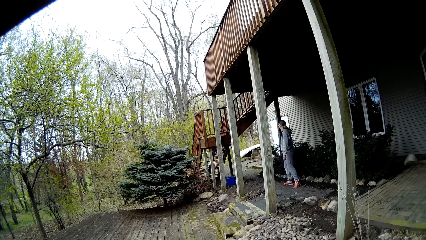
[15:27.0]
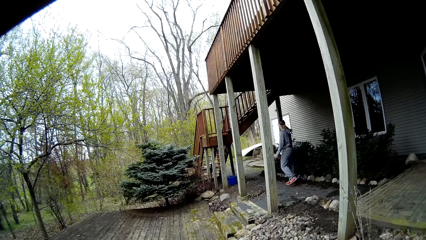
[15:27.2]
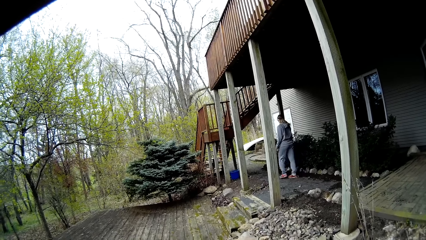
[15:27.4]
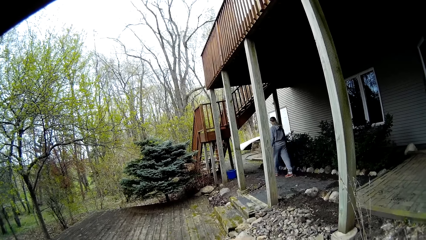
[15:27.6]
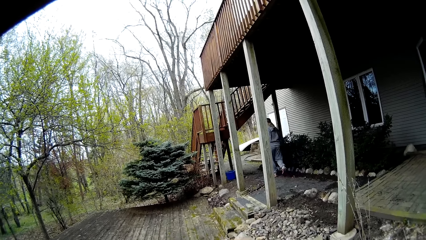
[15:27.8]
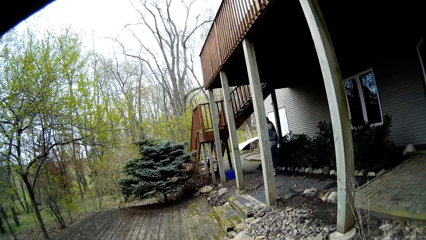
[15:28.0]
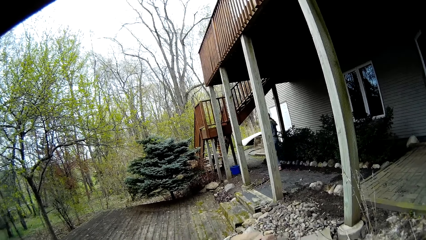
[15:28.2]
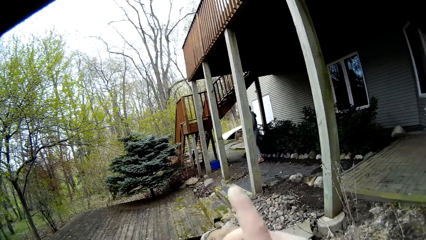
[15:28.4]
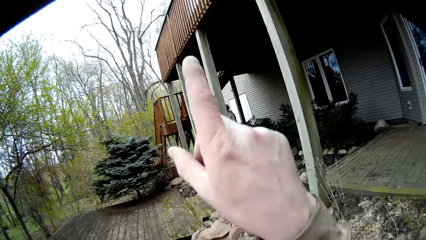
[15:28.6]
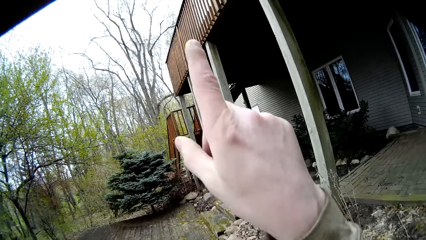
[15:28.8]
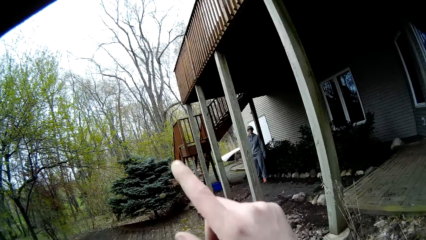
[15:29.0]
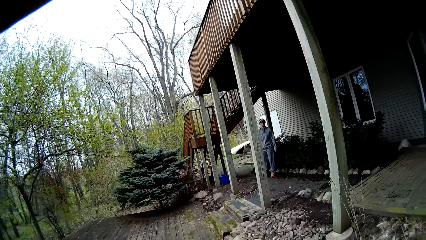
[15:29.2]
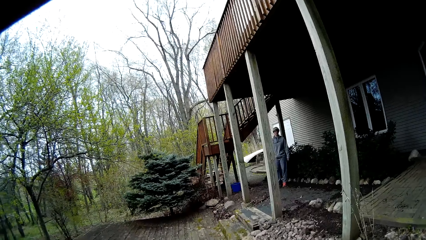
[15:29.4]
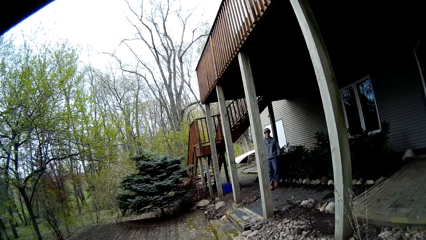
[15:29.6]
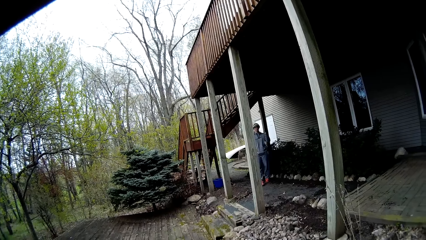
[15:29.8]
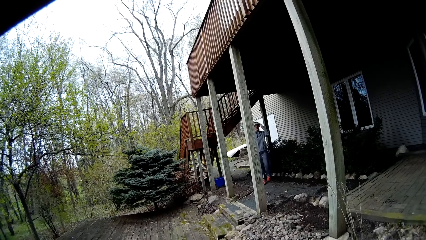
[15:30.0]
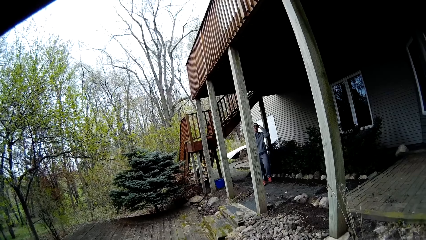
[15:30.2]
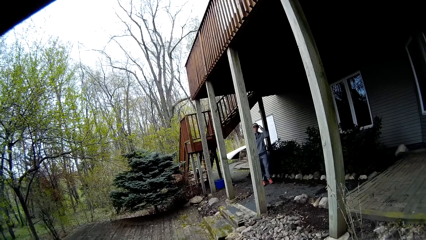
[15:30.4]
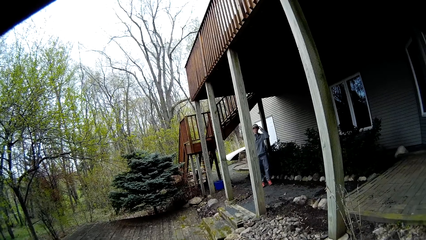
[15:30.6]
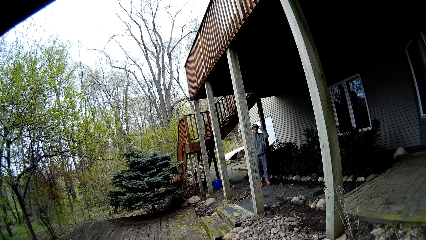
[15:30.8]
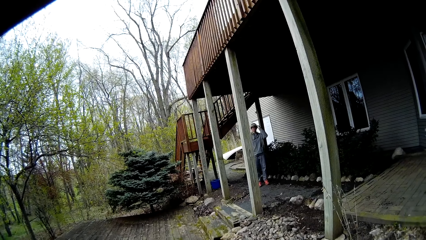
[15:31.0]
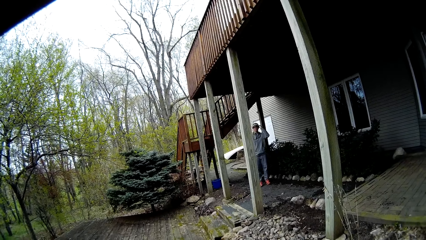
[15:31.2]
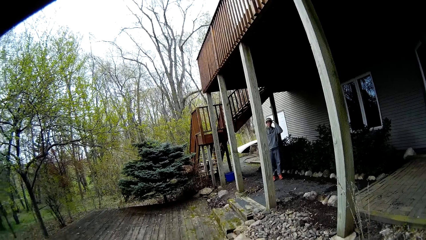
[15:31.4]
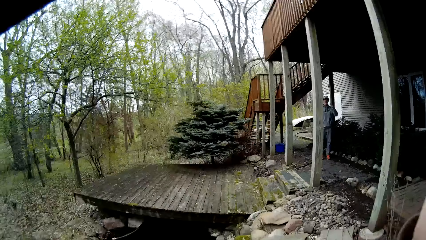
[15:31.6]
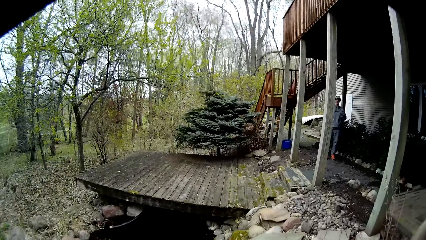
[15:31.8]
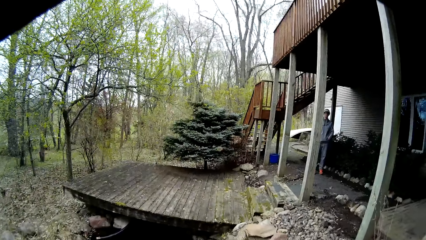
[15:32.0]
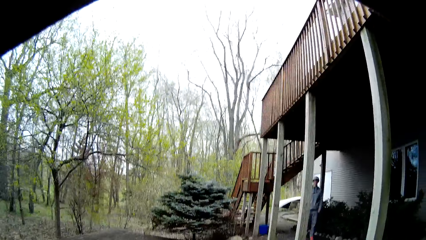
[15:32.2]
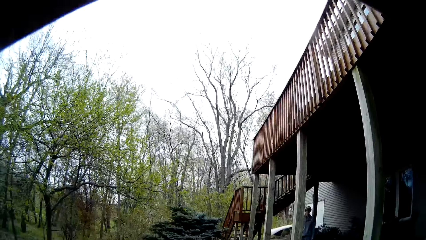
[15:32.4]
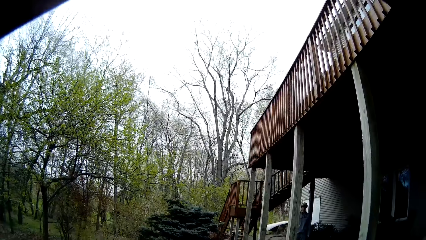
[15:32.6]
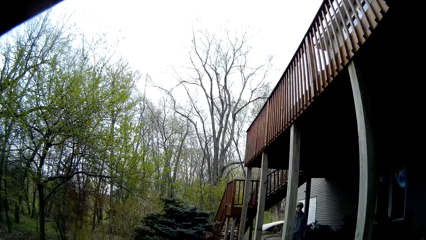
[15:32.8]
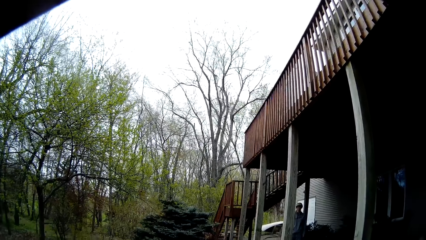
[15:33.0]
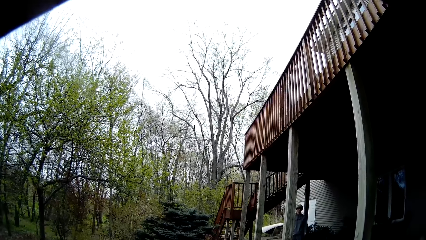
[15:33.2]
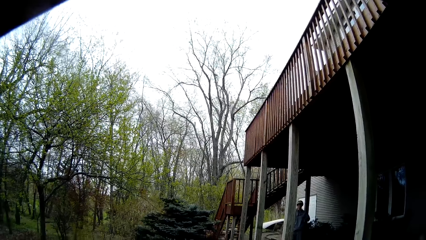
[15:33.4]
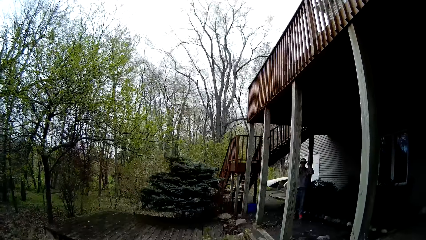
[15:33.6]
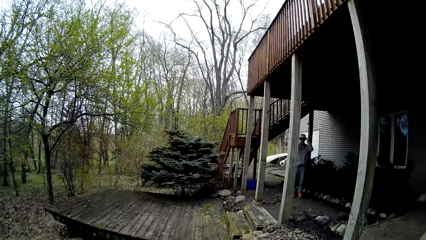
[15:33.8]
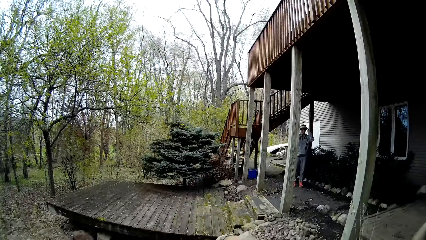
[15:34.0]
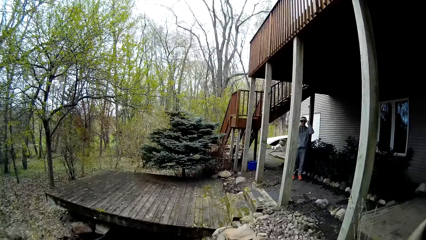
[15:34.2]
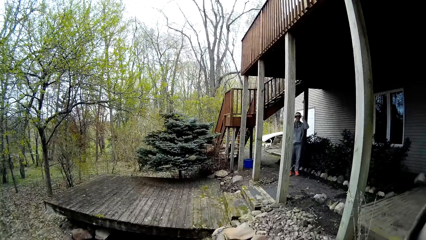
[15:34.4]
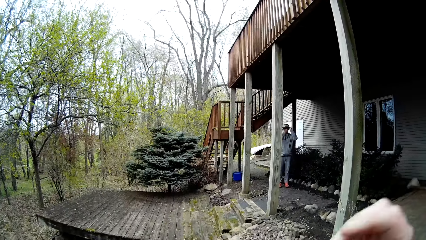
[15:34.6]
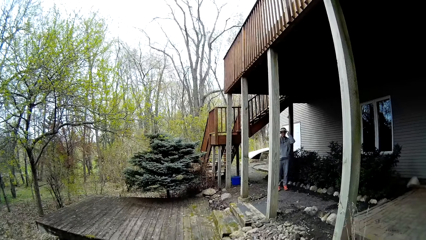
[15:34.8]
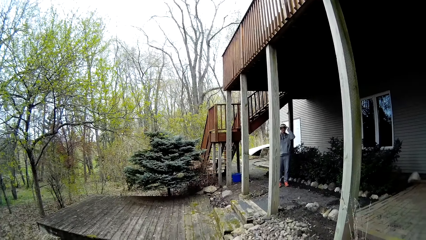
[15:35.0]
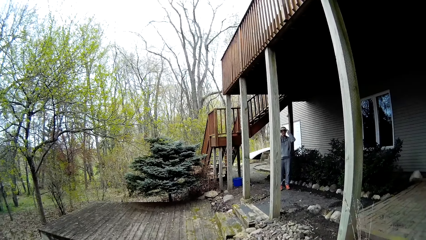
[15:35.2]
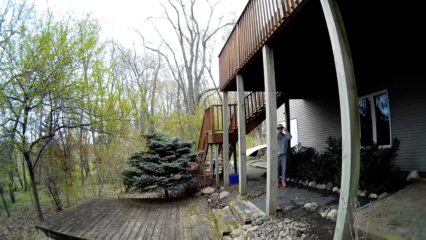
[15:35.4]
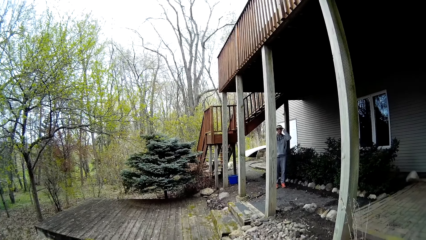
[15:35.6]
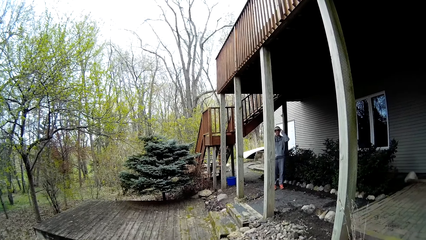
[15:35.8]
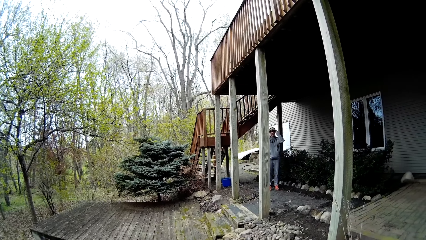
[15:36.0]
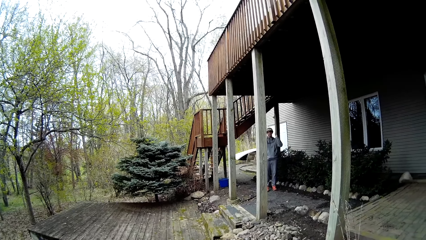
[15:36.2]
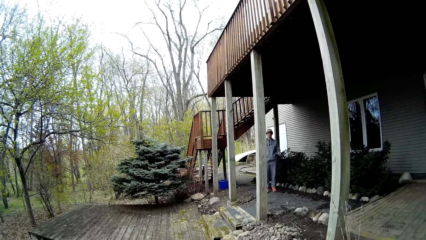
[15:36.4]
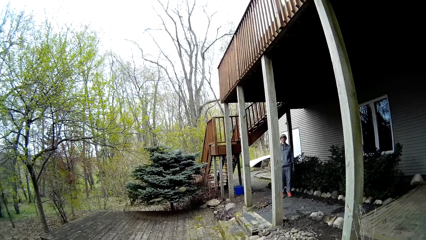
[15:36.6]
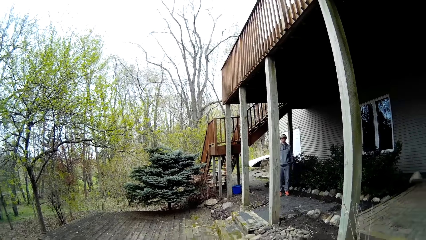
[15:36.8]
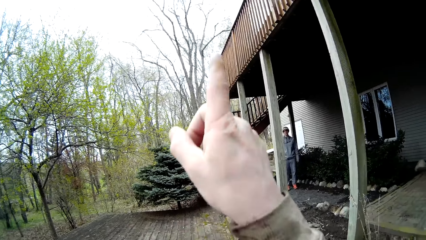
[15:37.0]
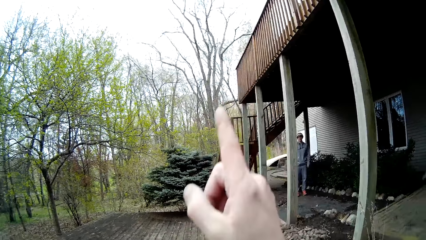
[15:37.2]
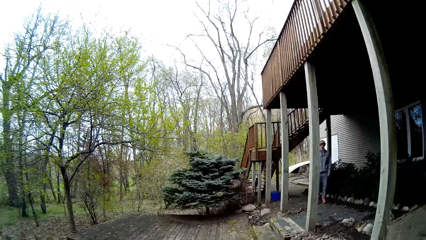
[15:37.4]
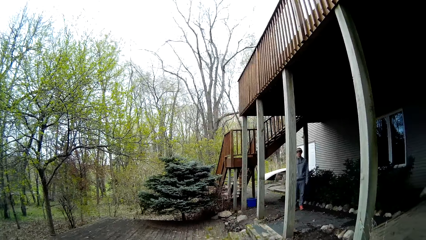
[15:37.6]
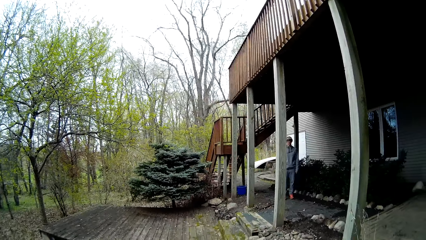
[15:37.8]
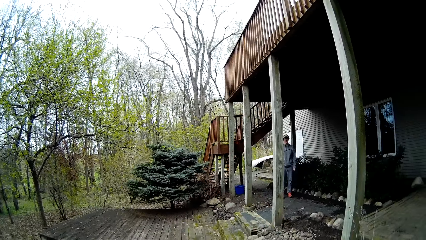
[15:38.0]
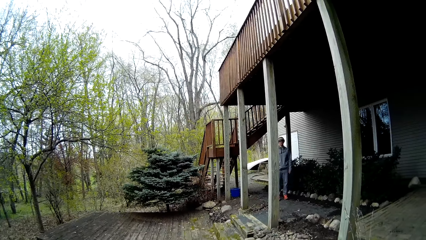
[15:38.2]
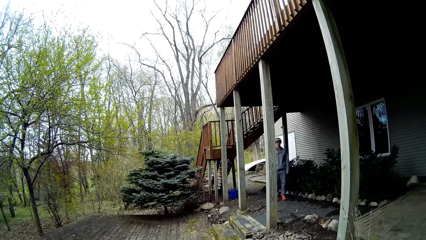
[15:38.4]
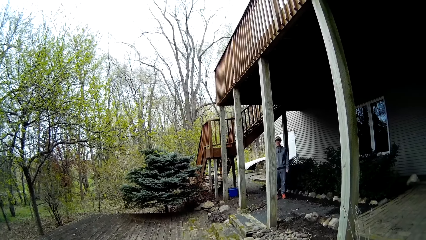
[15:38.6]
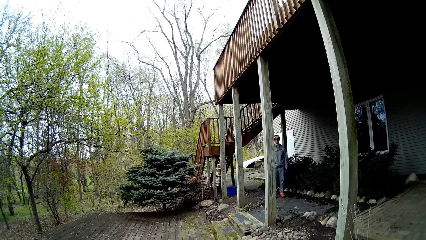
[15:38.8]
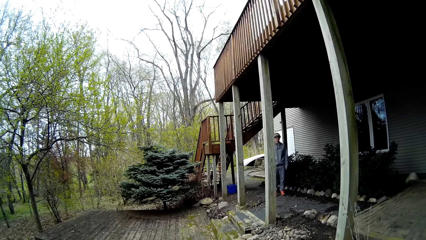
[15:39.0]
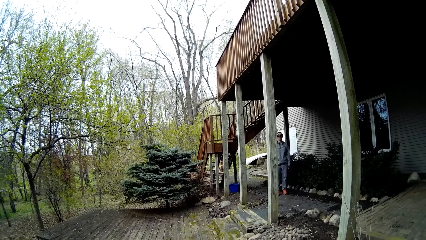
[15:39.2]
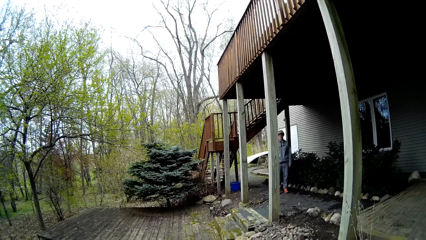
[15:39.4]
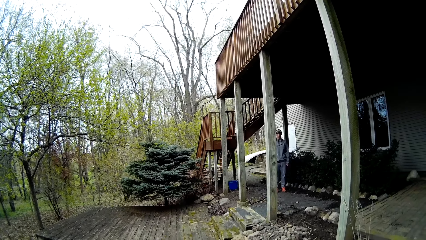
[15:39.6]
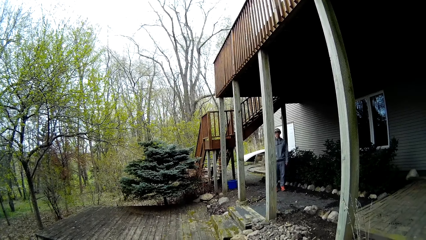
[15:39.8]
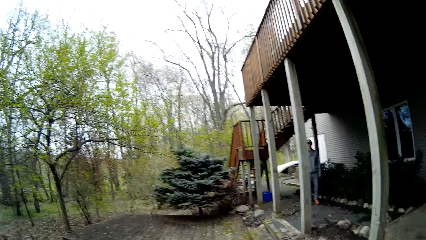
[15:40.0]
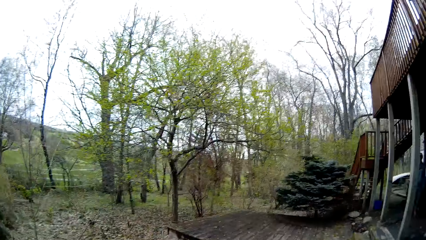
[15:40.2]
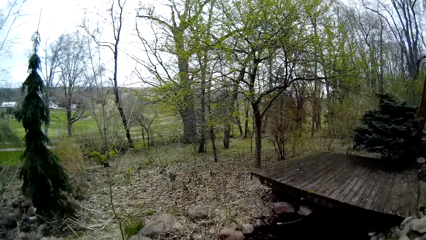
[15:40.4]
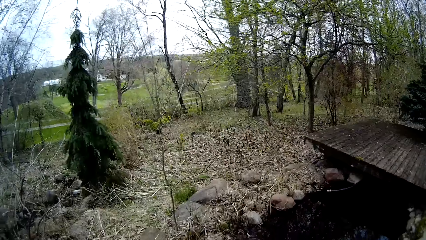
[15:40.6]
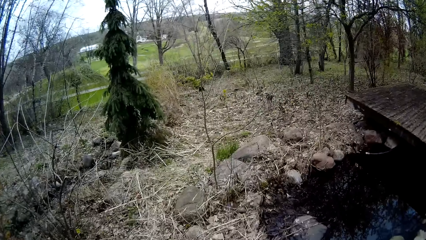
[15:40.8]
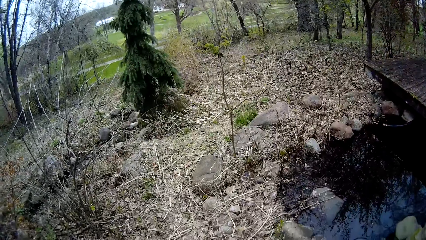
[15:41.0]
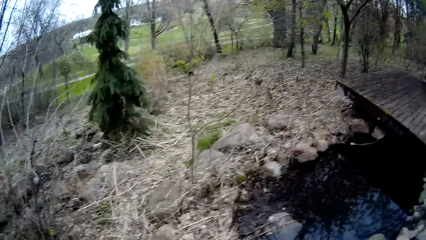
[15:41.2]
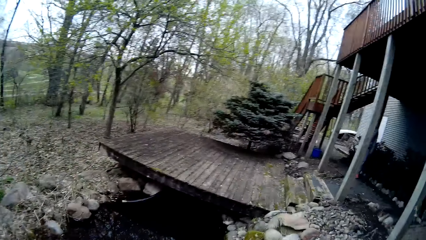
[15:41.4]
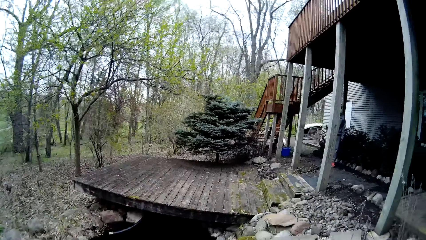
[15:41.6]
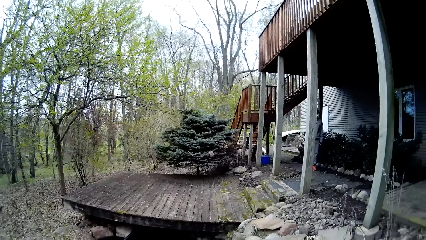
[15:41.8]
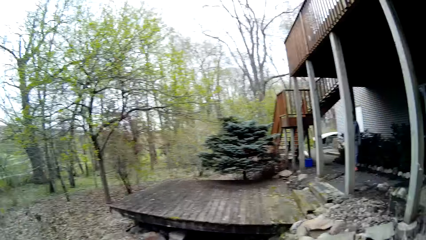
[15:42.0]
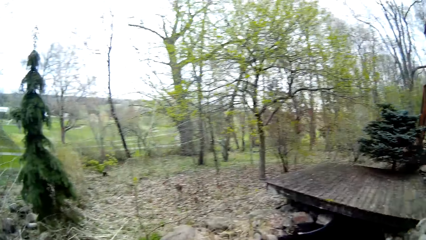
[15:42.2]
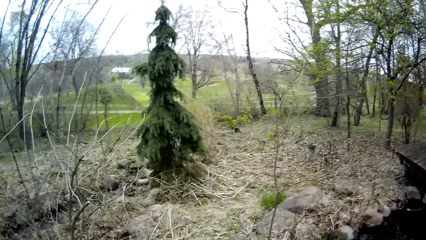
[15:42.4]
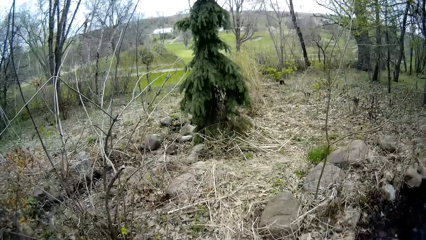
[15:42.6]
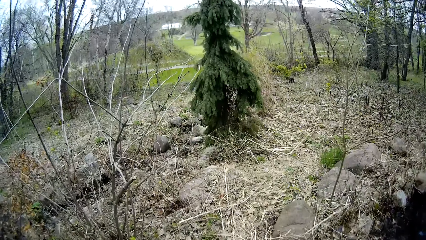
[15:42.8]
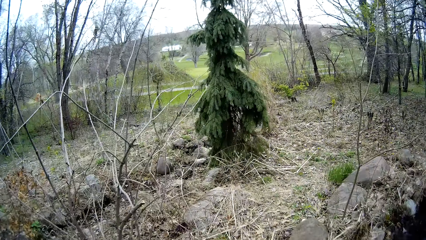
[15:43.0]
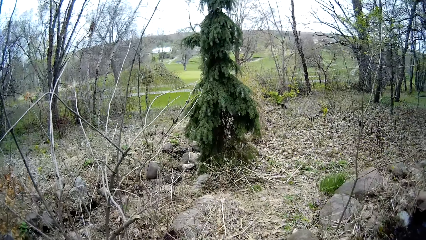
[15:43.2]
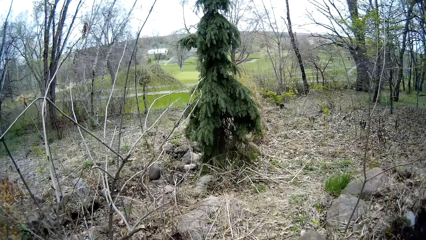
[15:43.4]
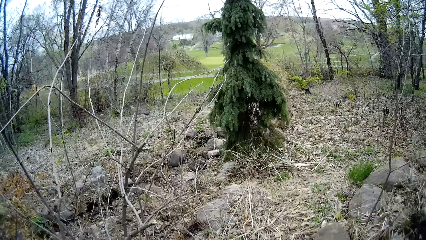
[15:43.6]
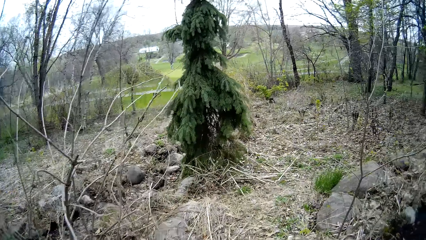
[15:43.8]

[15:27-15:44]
The camera wearer raises a hand and lowers the hand. The woman touches a pair of eyeglasses on her face with her left hand. The woman adjusts the camera. The camera wearer raises the hand and lowers the hand. They look around the compound.
